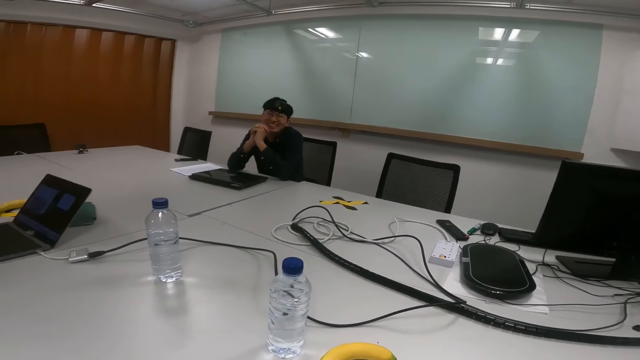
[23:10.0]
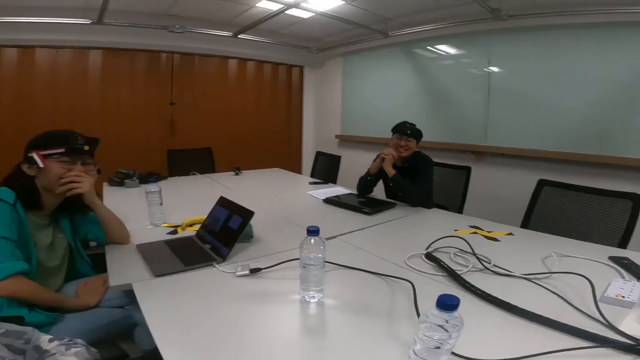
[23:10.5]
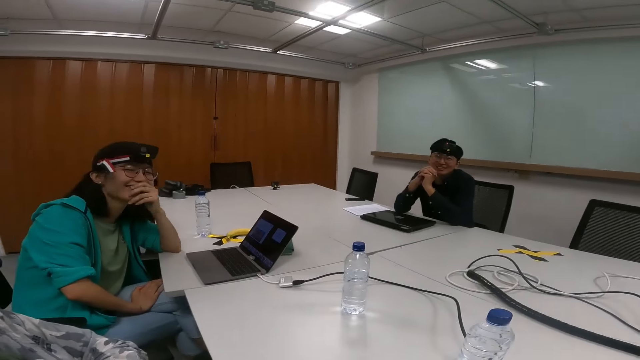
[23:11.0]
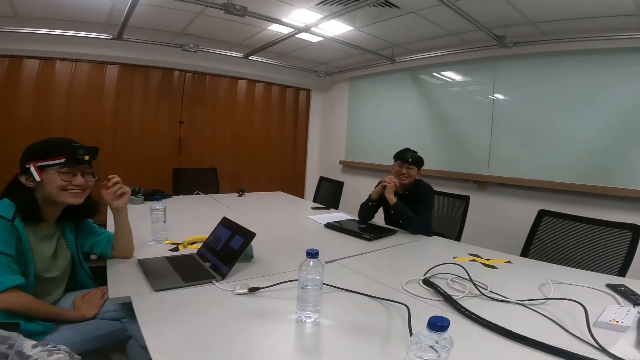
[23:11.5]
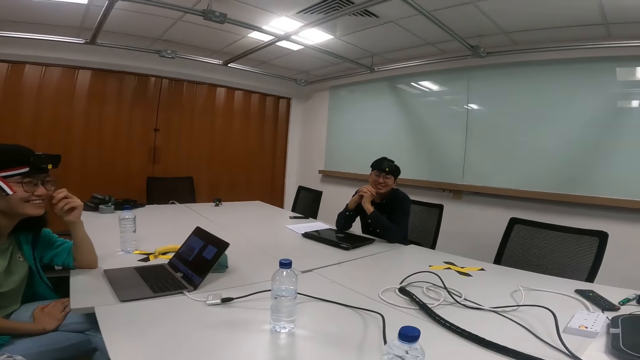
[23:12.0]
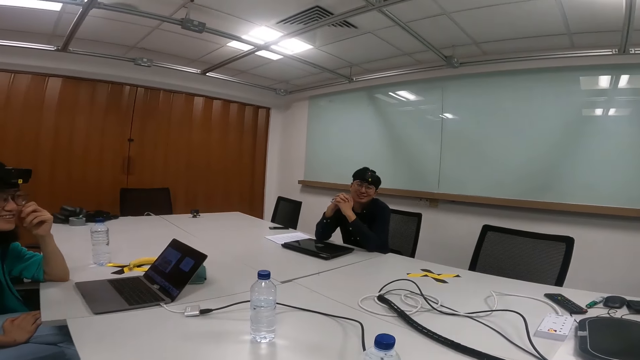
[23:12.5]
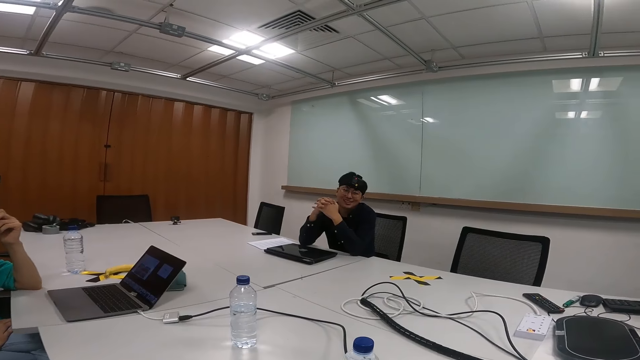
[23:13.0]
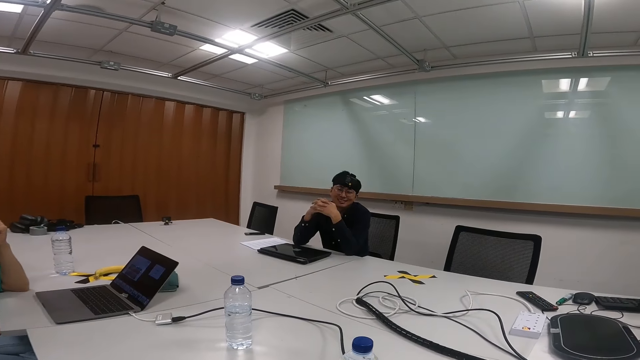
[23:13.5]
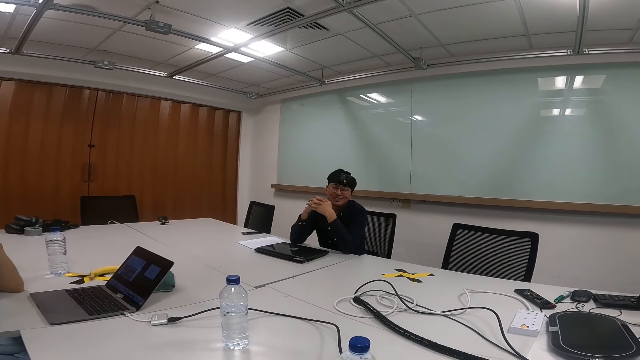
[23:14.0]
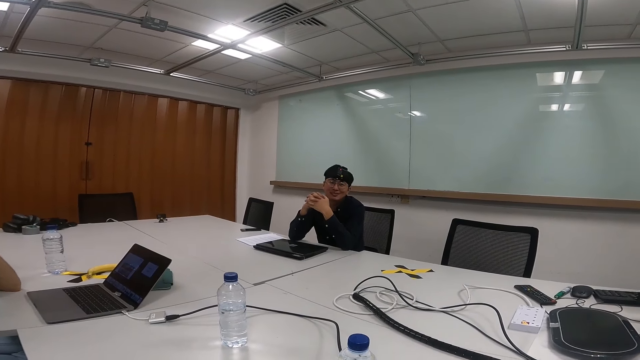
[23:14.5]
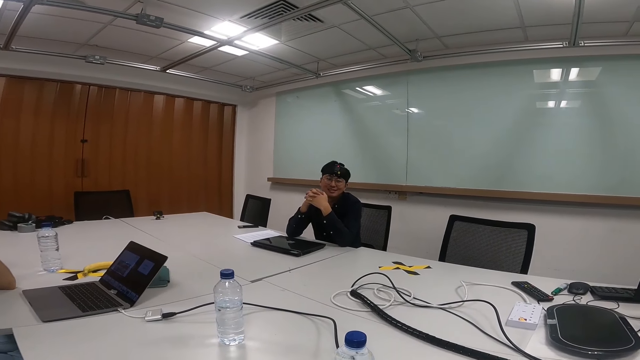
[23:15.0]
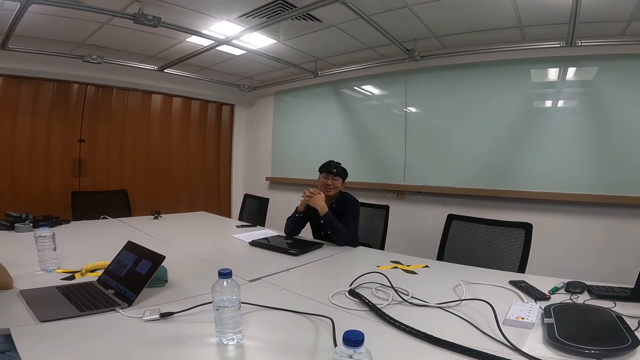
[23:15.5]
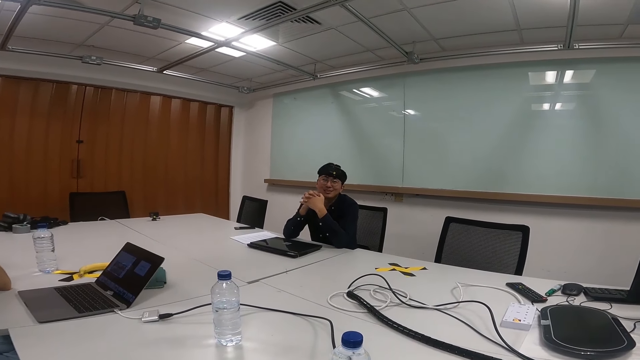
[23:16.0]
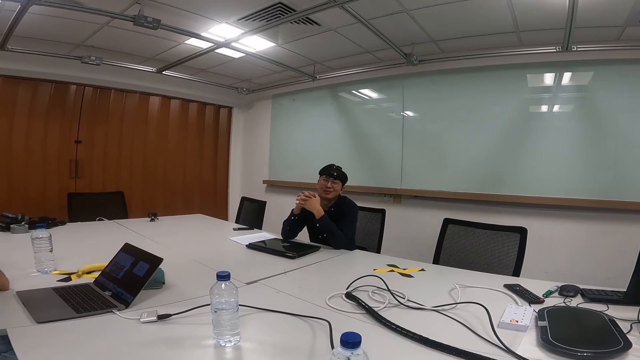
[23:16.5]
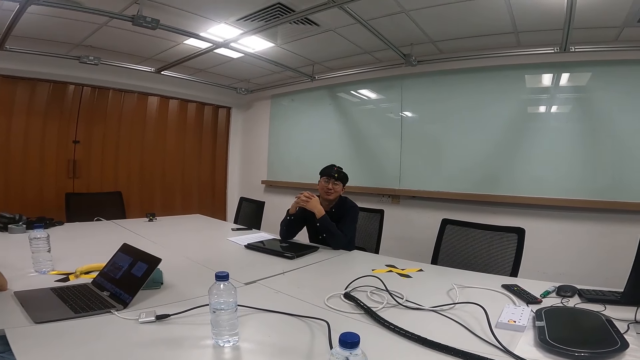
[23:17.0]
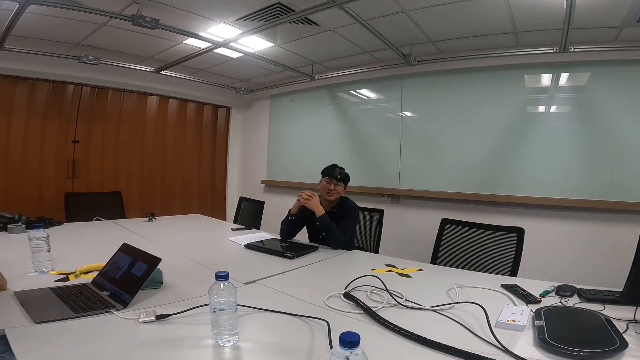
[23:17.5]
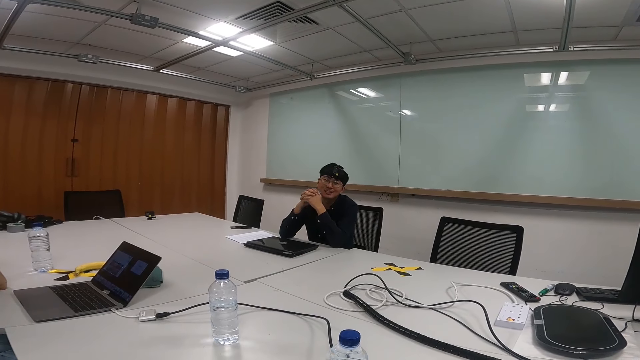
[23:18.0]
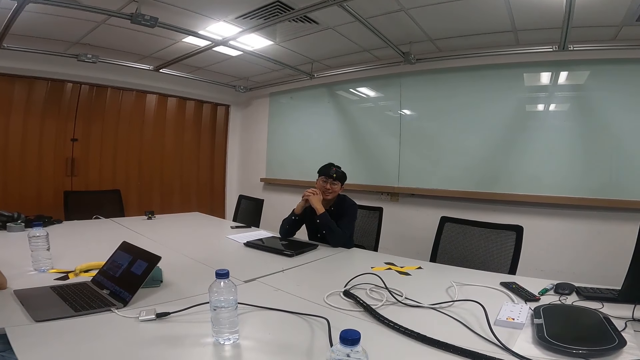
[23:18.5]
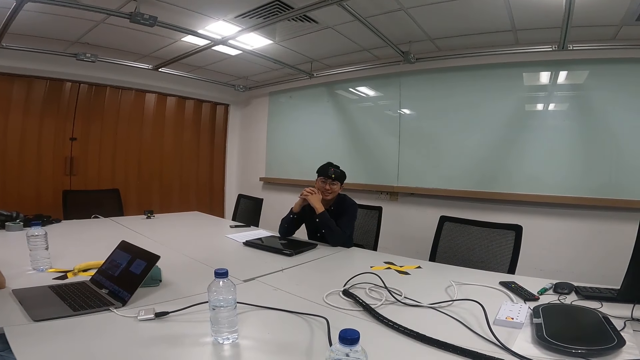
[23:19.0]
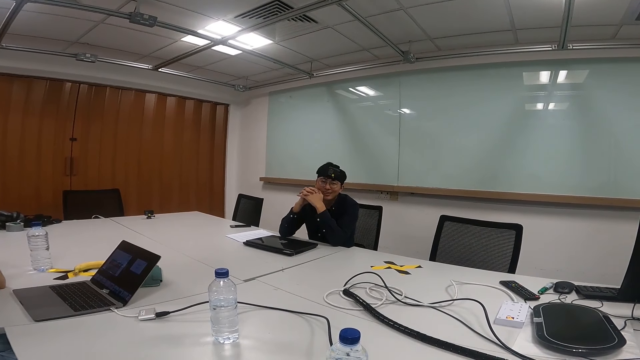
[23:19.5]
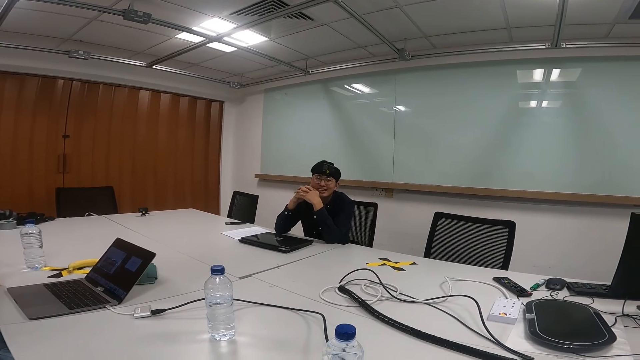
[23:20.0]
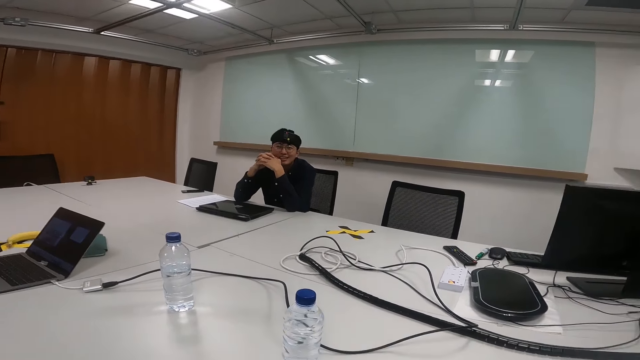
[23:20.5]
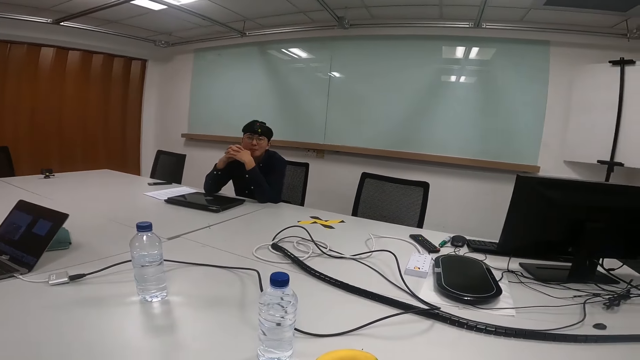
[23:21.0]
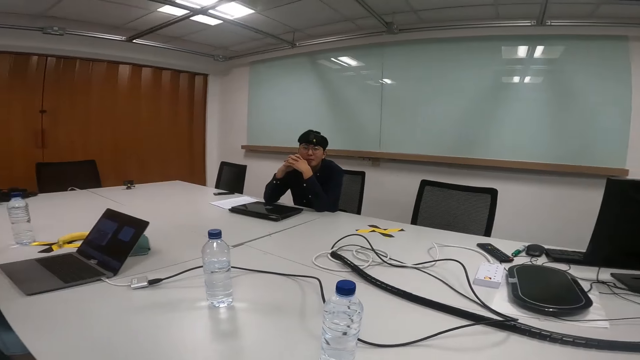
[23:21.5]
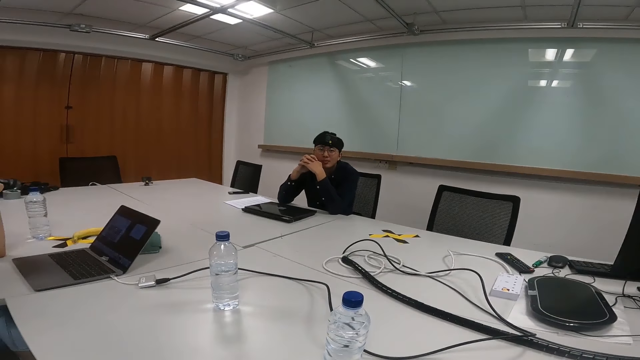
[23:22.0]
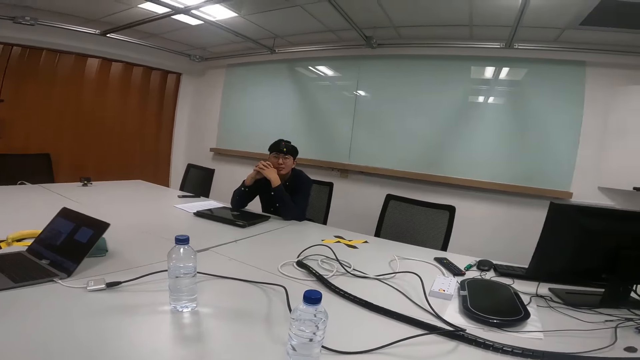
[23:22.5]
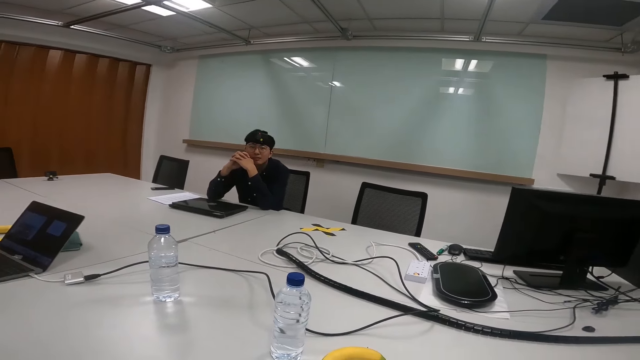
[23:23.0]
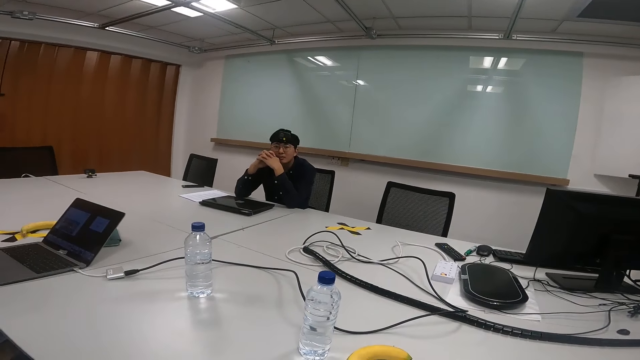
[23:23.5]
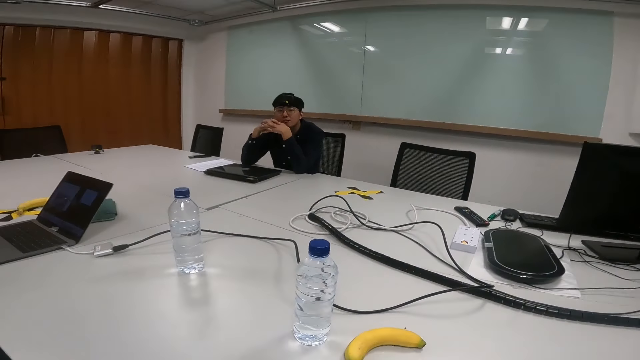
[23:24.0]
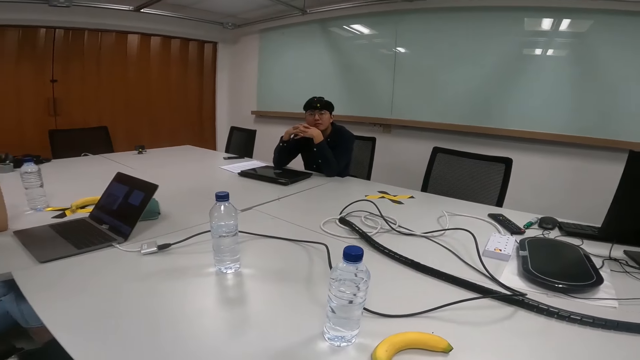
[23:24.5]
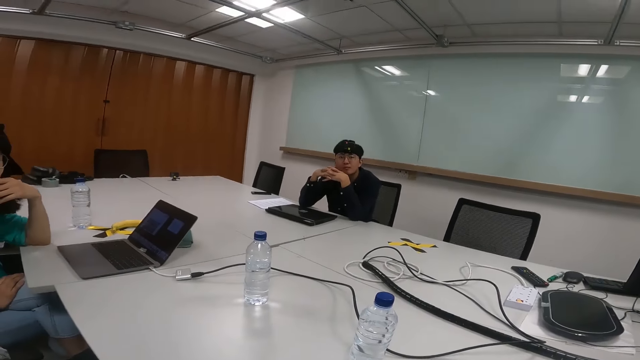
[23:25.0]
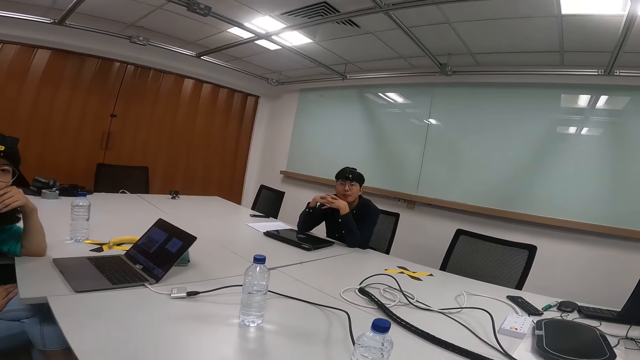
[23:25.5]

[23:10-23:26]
The camera wearer looks around the room. A person talks. The camera wearer talks.

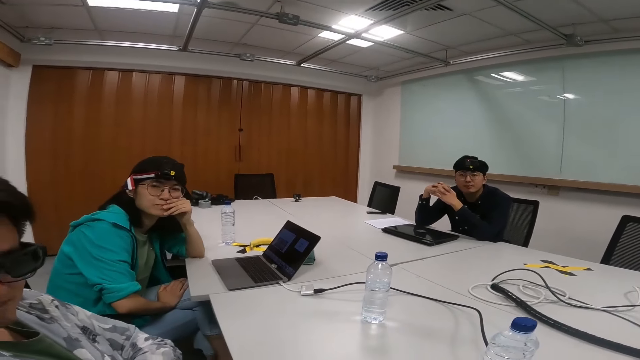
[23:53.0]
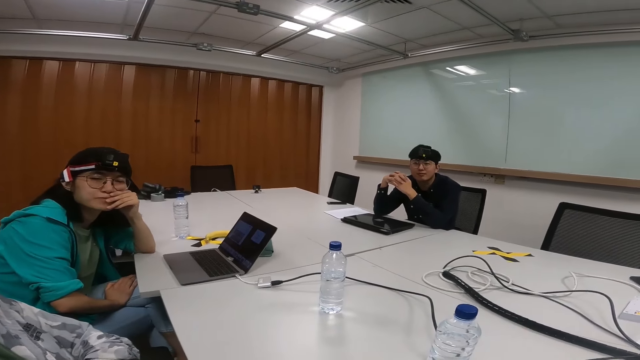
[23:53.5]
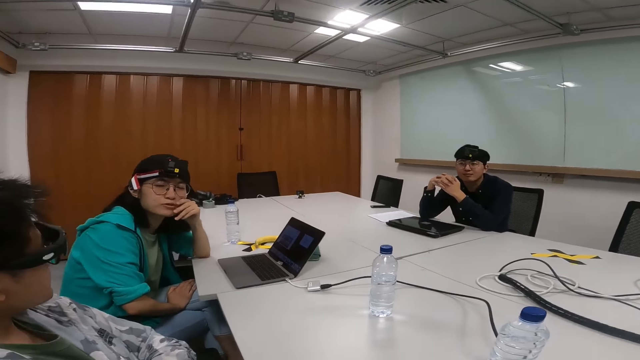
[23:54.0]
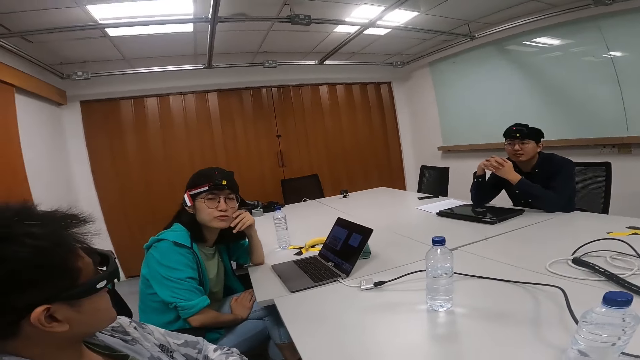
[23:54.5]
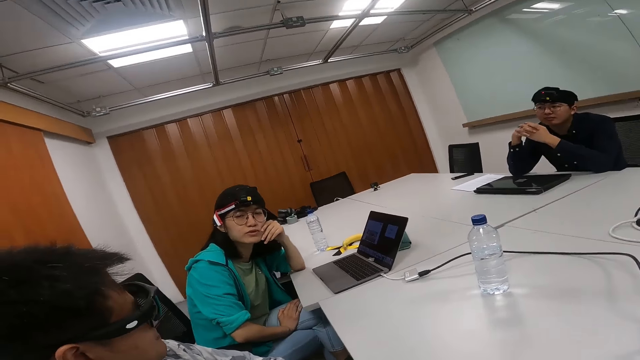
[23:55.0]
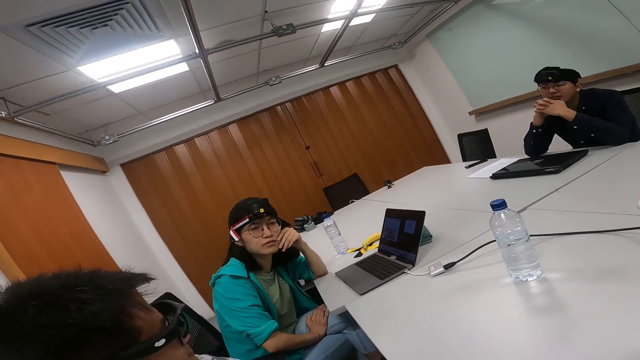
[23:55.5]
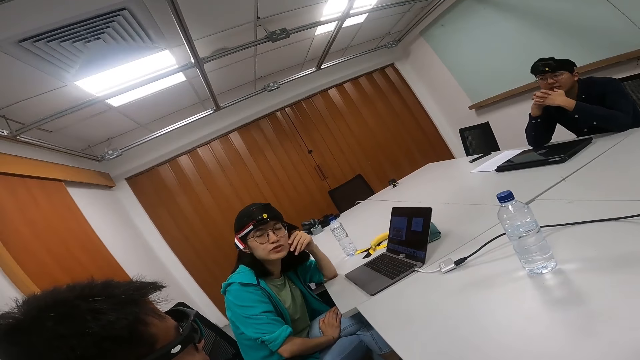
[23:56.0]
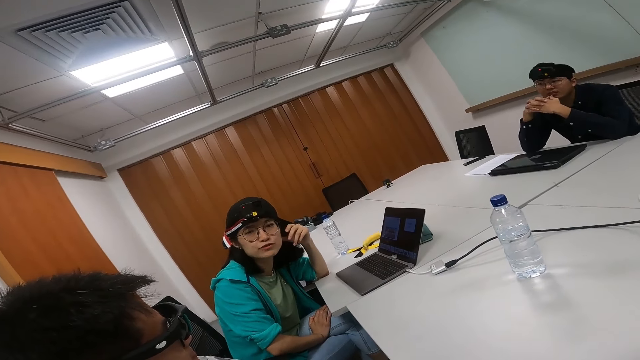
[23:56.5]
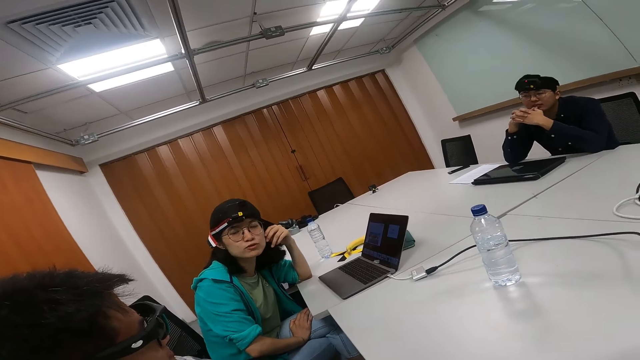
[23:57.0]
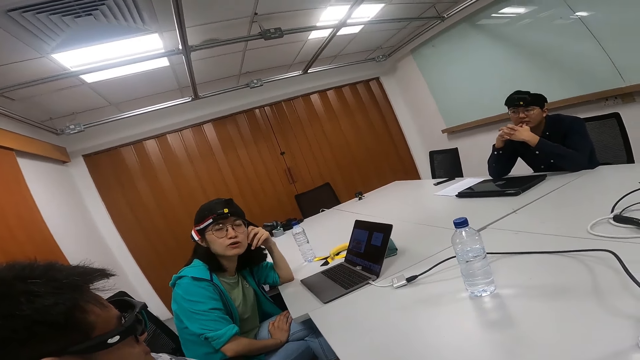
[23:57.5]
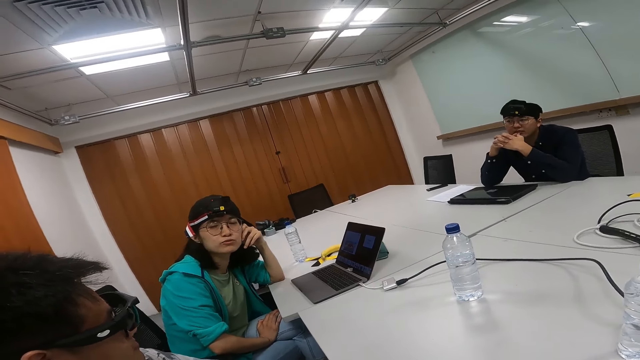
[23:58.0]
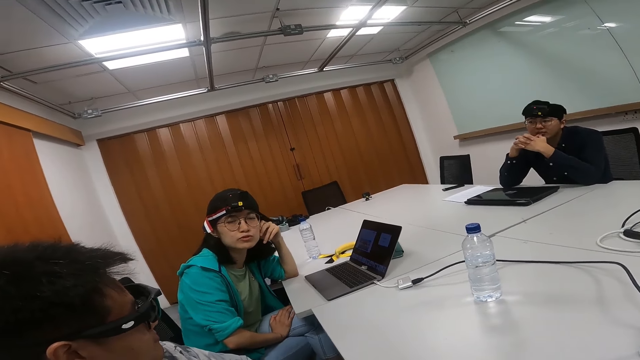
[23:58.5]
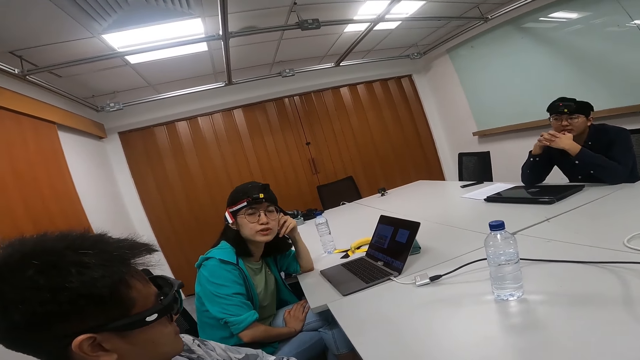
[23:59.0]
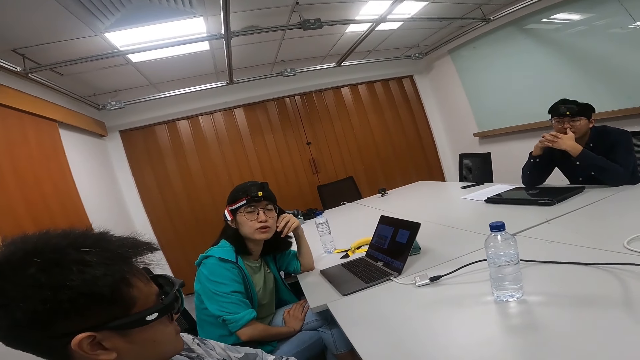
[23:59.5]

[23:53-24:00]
Someone talks.
